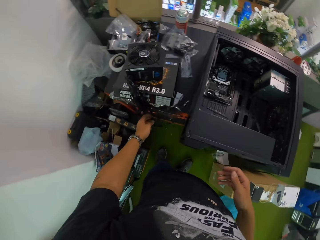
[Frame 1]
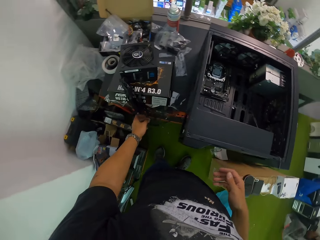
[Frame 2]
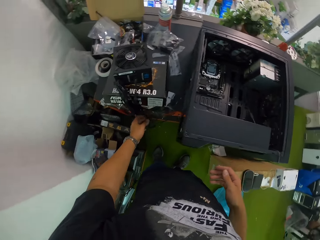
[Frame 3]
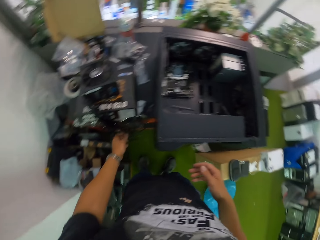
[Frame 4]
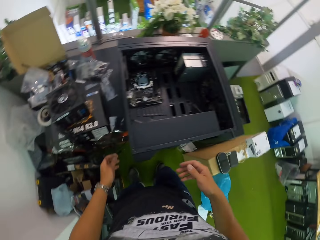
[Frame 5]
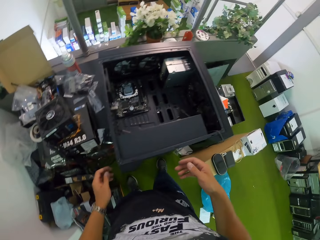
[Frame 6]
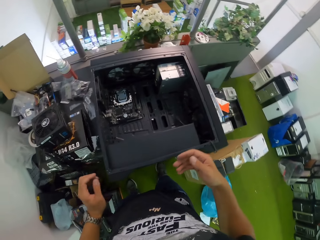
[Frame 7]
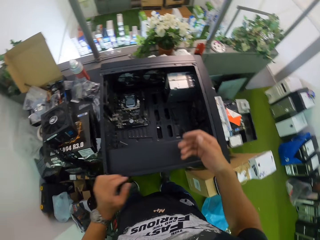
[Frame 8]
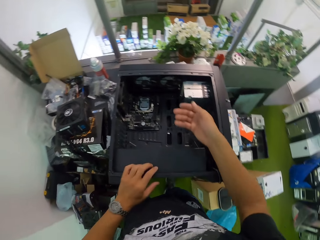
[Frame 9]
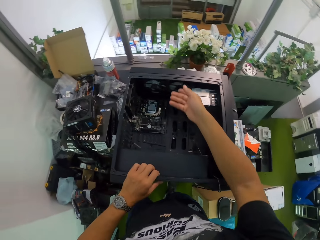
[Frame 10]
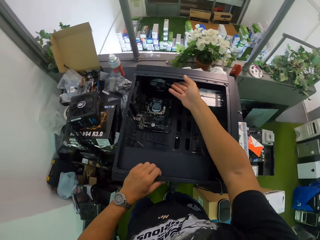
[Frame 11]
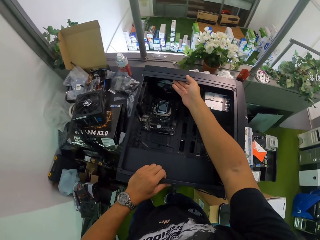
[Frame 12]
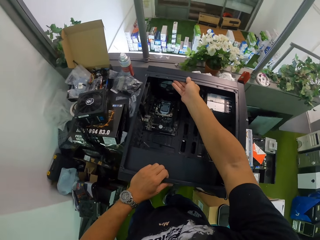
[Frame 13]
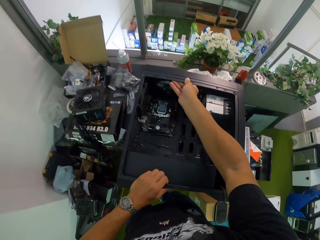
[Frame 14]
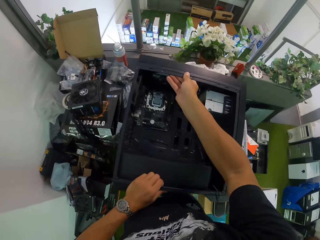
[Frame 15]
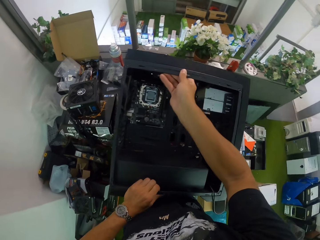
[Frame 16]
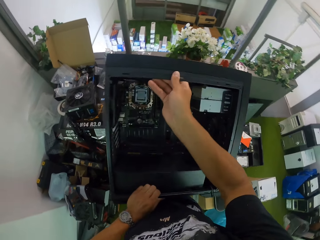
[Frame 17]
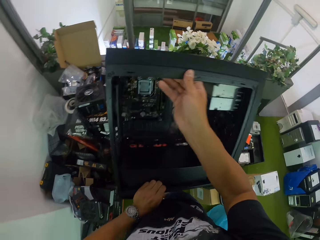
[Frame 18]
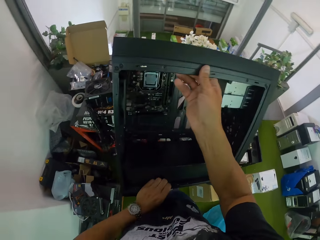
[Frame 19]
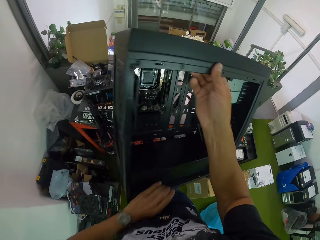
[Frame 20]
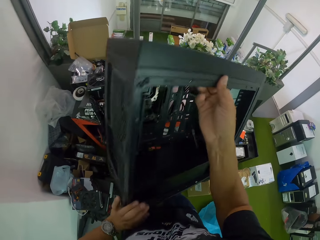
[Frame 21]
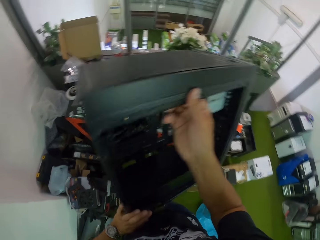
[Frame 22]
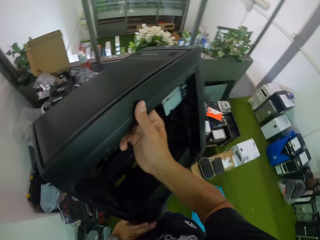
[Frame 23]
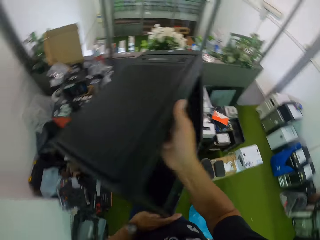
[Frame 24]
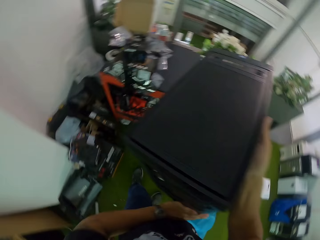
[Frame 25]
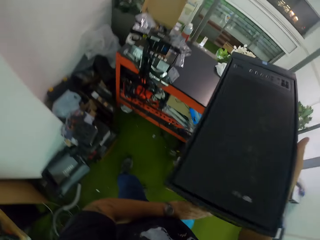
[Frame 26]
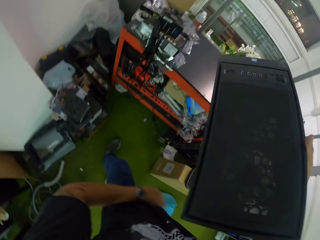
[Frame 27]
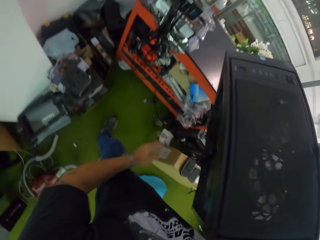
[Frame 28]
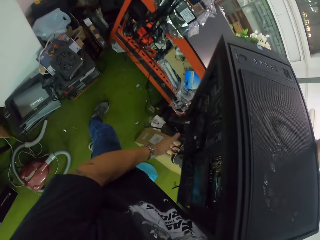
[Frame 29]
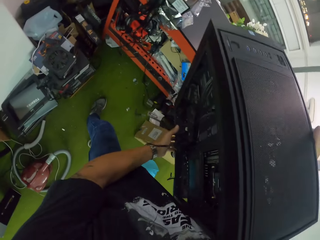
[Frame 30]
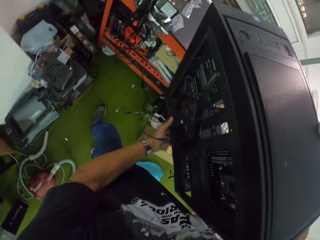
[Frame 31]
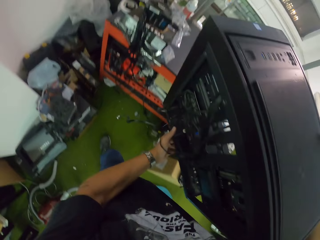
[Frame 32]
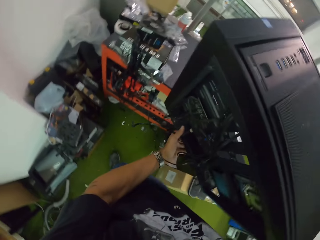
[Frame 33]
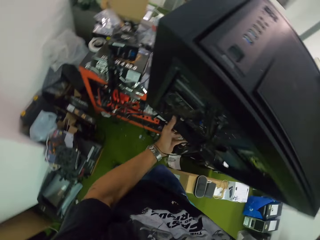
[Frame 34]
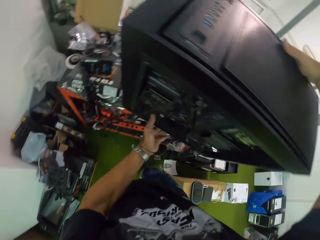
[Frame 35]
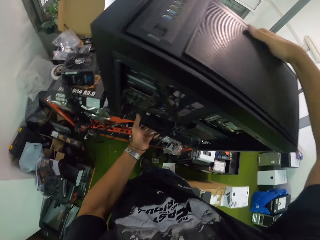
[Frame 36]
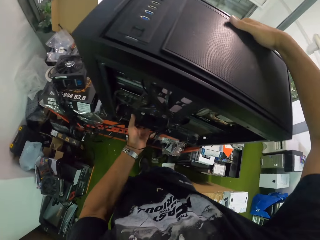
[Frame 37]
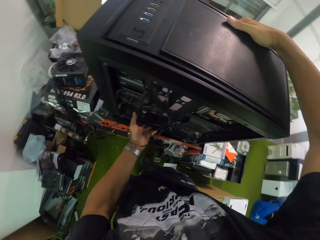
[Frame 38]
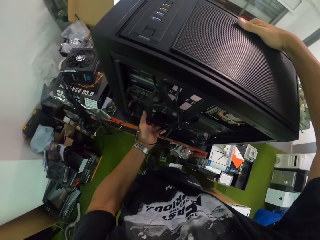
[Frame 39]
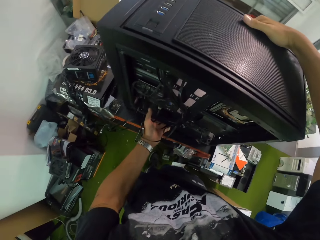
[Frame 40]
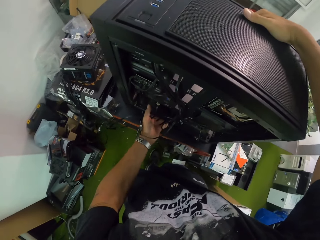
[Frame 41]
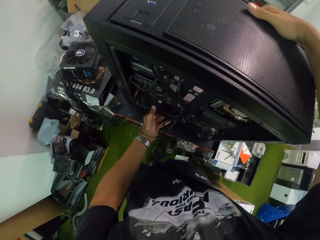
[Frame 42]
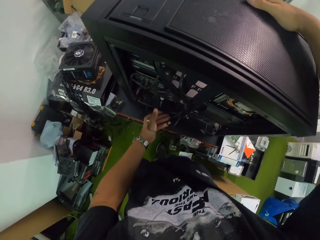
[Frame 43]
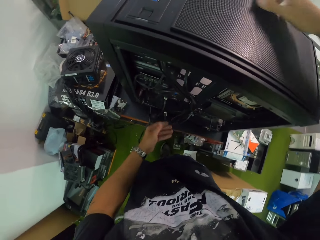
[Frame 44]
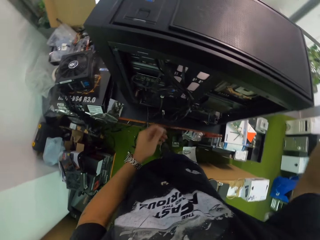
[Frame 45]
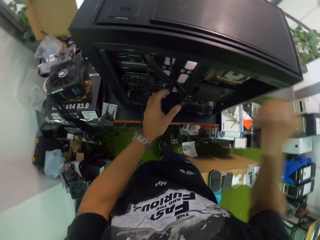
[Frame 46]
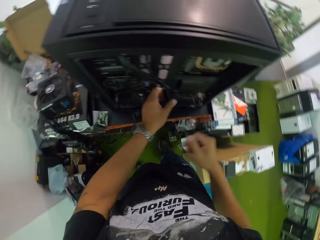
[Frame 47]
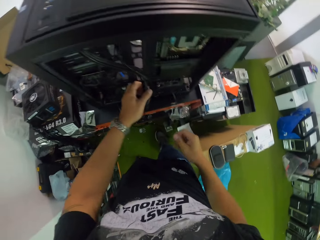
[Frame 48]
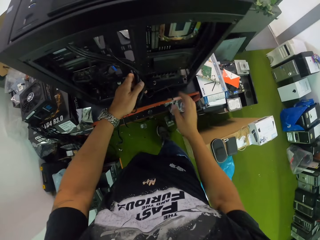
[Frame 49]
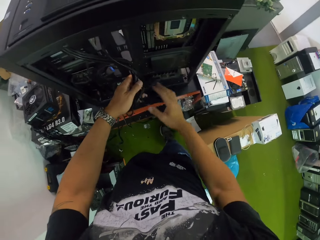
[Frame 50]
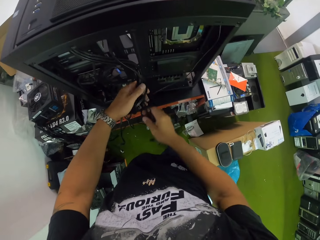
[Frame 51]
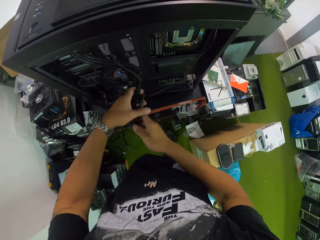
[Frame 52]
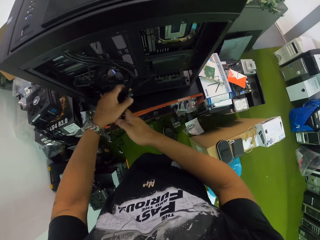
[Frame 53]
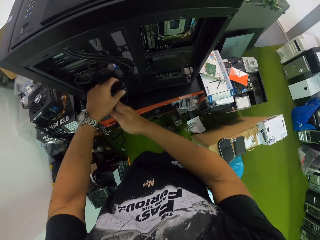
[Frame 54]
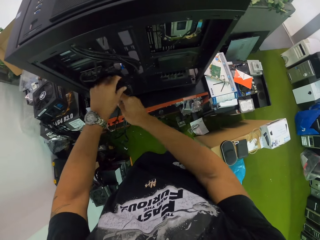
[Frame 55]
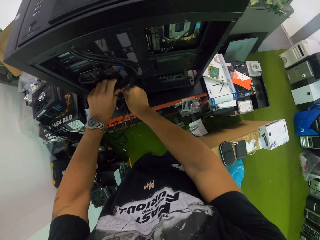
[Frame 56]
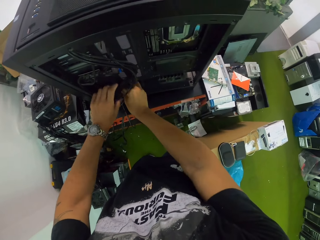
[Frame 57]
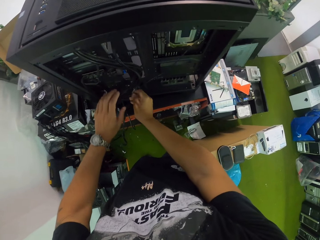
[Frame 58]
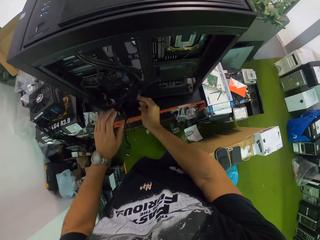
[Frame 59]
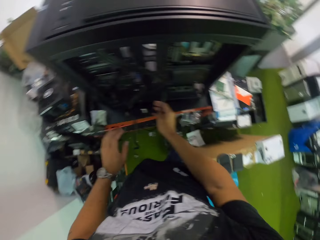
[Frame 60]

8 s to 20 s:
The camera wearer touches a wire on the fan with his left hand. He picks a speaker or computer case on the workstation with both hands. He turns the speaker in both hands. He places the speaker on the workstation with both hands. He holds some wires on the speaker with his left hand. He checks cables on the computer case. He arranges the wires on the speaker with both hands.

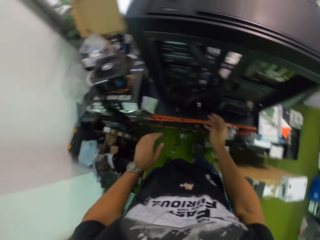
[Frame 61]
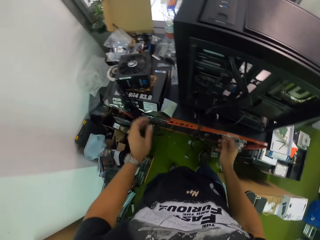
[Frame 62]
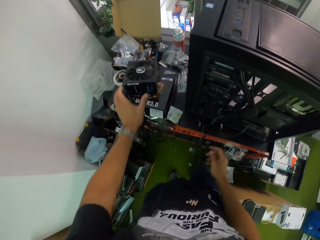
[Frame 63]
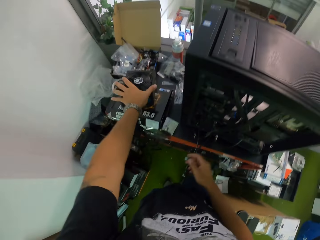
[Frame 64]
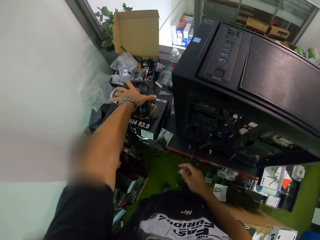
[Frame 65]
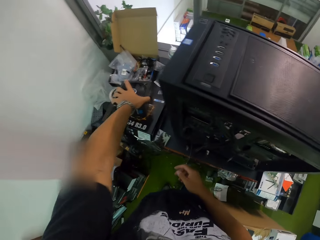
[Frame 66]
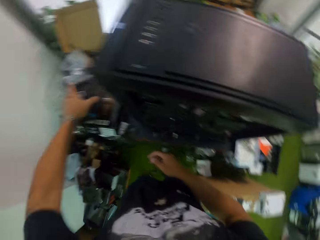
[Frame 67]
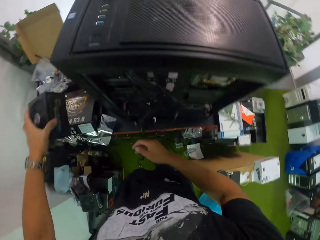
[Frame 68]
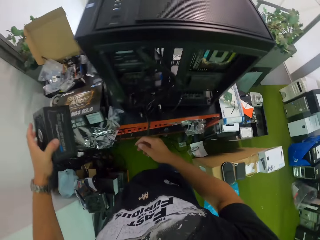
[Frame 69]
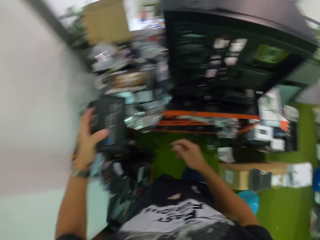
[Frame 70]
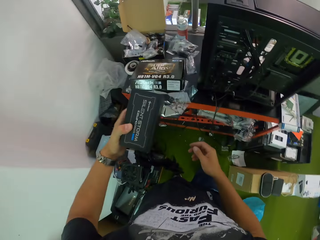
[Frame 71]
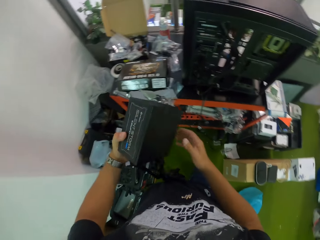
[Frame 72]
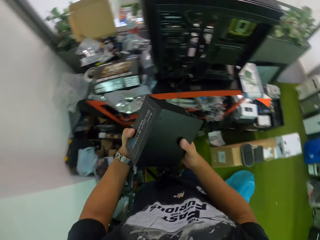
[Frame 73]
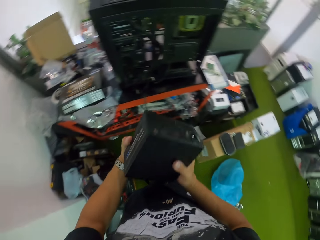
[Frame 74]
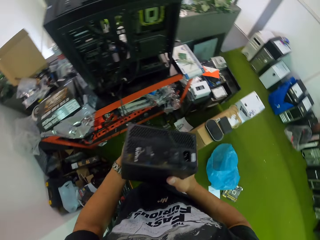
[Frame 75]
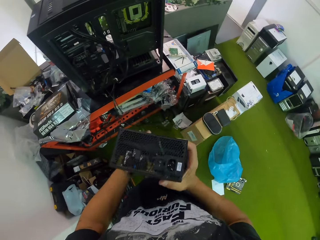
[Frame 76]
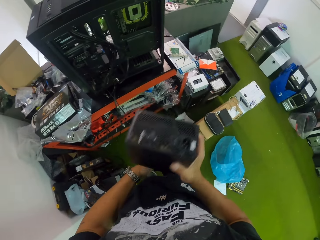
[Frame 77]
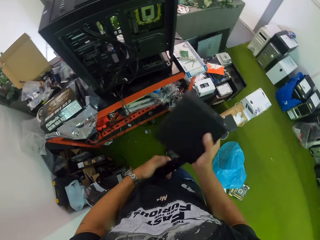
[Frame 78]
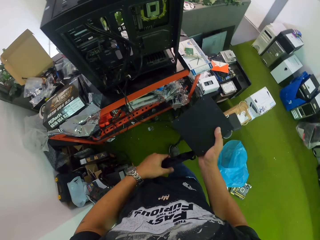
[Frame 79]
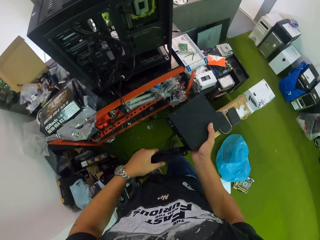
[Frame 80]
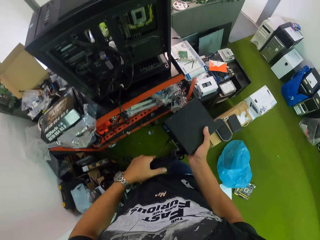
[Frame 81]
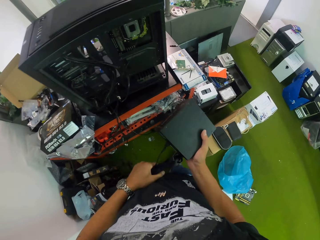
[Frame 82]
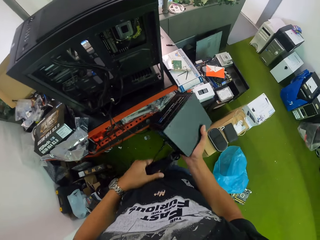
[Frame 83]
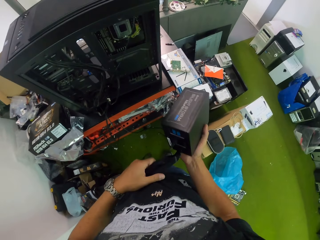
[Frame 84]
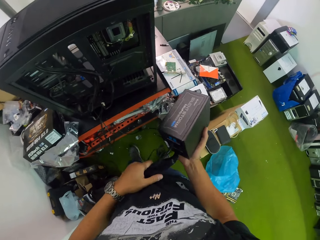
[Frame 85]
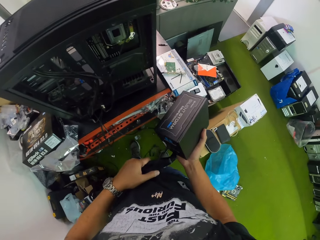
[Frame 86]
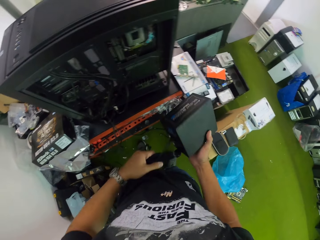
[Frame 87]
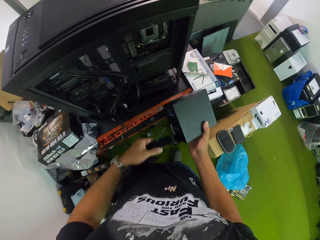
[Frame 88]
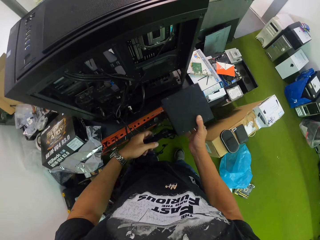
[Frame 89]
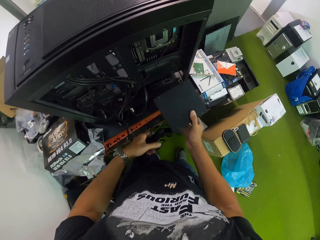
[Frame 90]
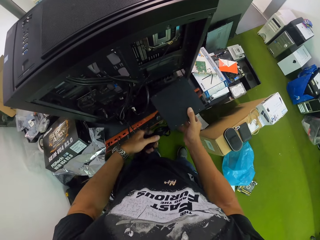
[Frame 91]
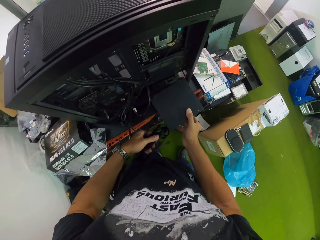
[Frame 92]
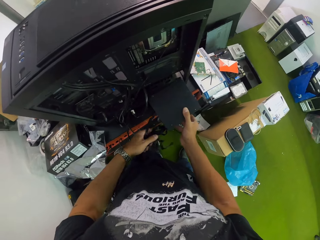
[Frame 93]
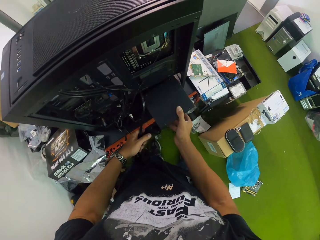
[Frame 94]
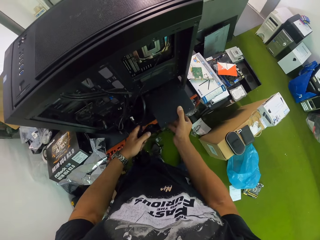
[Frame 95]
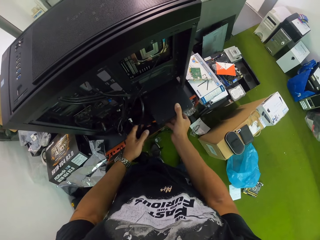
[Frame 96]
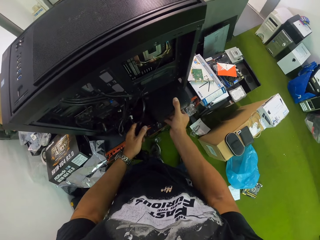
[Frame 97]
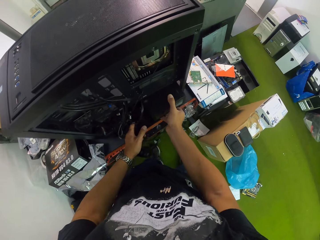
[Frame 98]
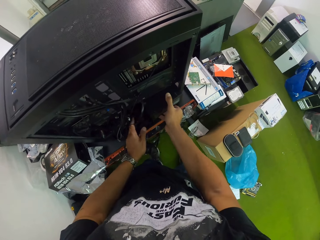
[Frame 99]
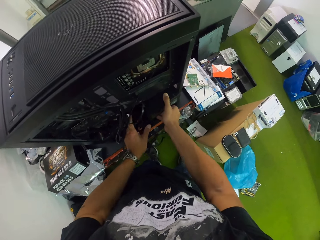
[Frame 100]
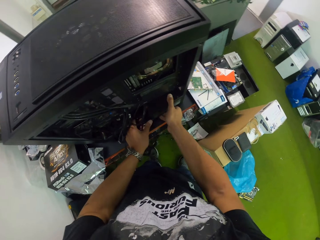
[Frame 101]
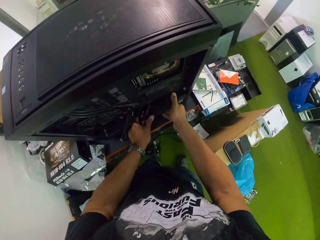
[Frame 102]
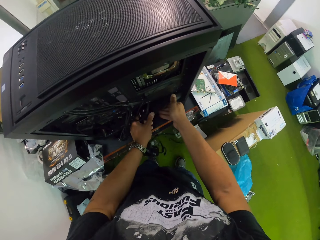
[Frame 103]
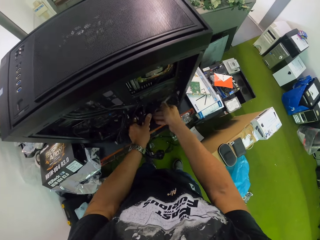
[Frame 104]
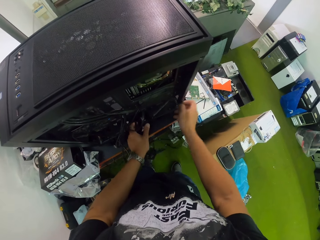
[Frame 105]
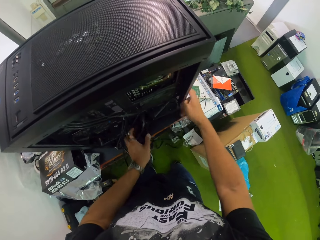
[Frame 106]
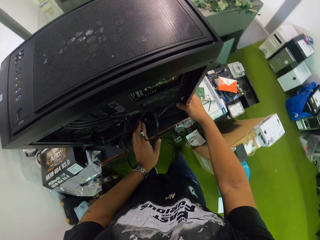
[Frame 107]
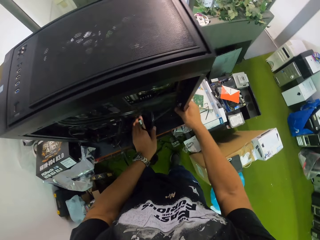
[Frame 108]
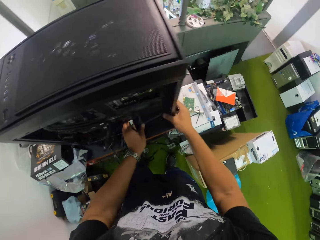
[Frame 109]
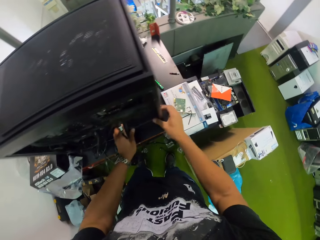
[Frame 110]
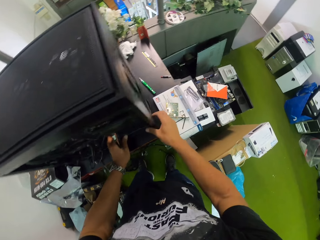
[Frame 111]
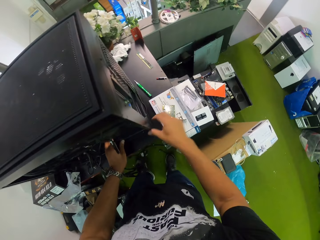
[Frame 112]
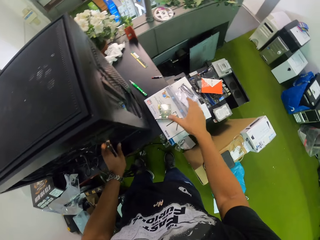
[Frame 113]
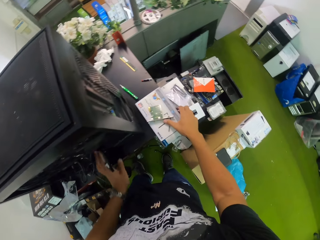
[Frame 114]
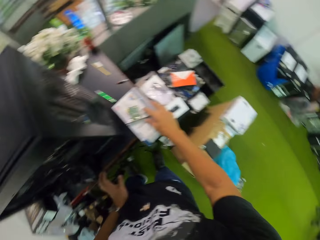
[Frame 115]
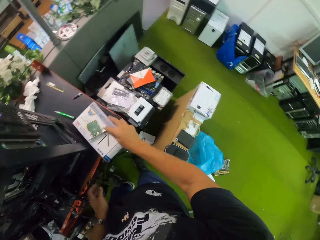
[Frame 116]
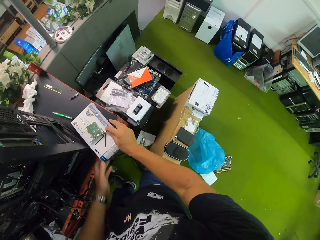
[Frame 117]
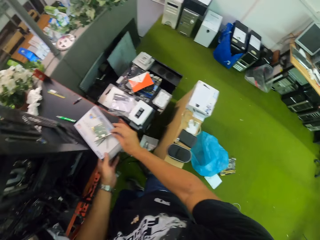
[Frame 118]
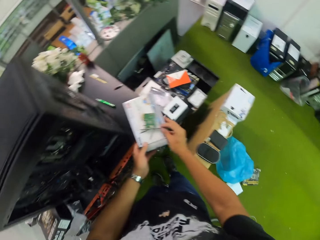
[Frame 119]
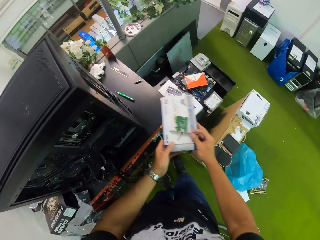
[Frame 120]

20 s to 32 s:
The camera wearer picks the system fan from the pack on the workstation with his left hand. He holds the fan with both hands. He holds the wire of the fan with his left hand. He puts the fan into the speaker or computer case with both hands. He holds the speaker with his right hand. He picks a pack from the workstation with his right hand.
